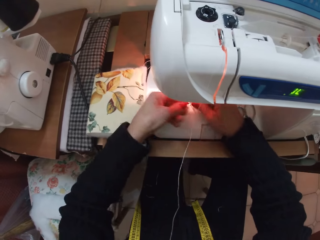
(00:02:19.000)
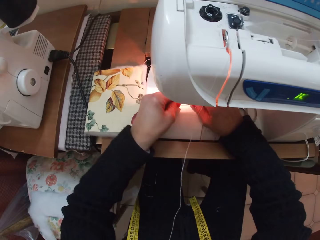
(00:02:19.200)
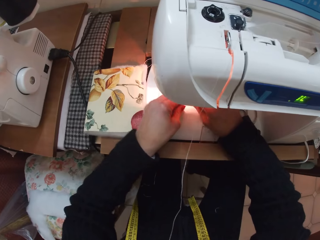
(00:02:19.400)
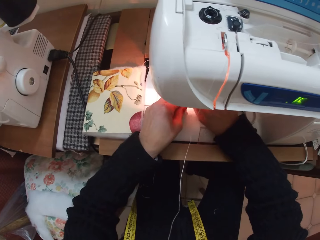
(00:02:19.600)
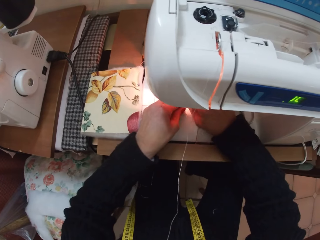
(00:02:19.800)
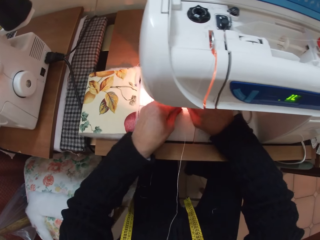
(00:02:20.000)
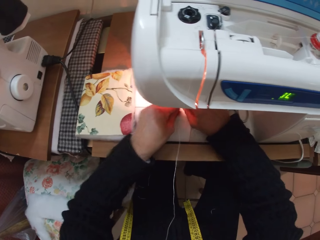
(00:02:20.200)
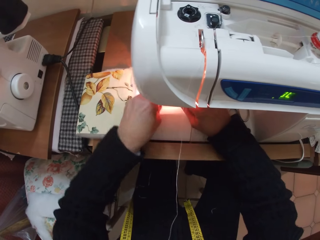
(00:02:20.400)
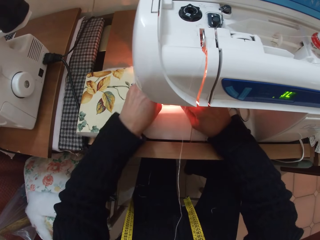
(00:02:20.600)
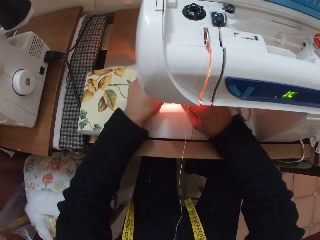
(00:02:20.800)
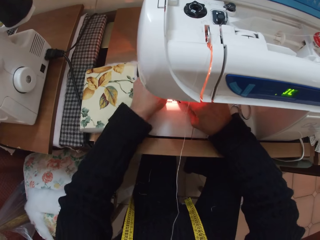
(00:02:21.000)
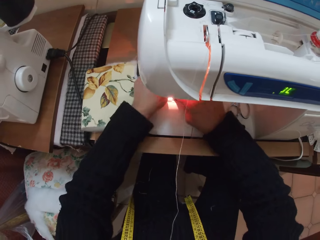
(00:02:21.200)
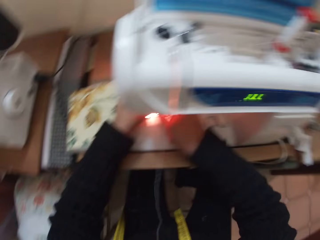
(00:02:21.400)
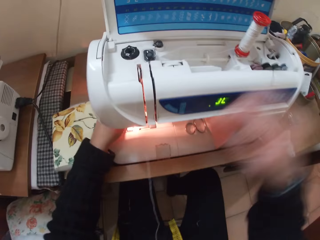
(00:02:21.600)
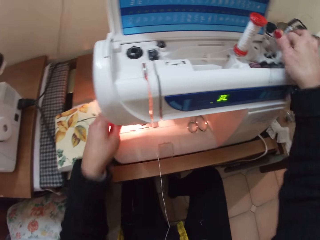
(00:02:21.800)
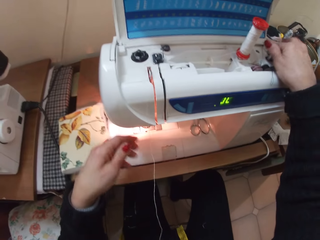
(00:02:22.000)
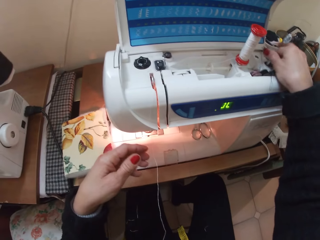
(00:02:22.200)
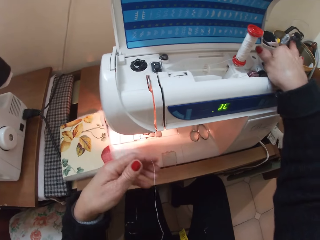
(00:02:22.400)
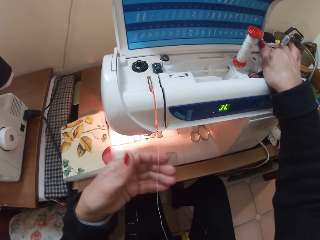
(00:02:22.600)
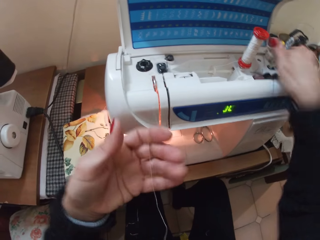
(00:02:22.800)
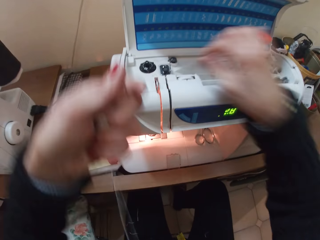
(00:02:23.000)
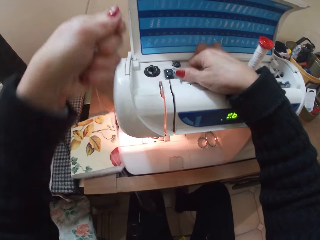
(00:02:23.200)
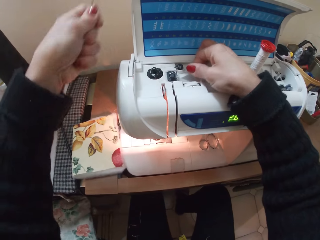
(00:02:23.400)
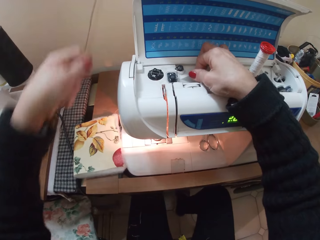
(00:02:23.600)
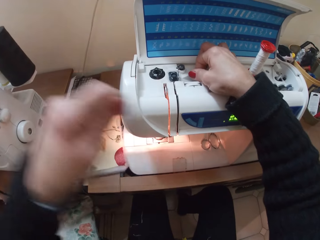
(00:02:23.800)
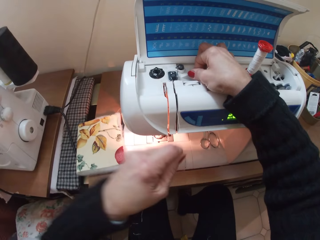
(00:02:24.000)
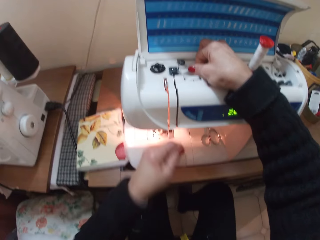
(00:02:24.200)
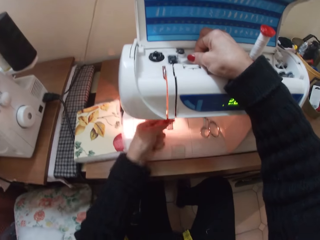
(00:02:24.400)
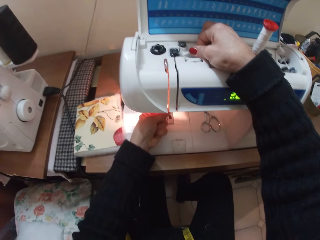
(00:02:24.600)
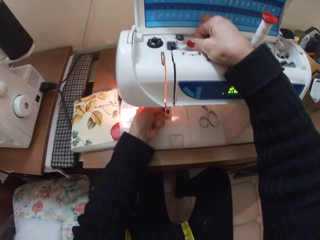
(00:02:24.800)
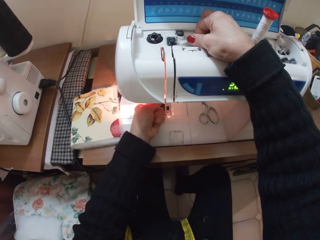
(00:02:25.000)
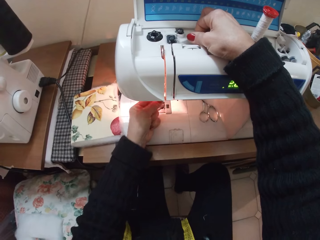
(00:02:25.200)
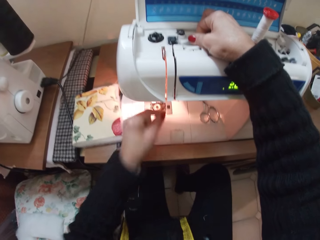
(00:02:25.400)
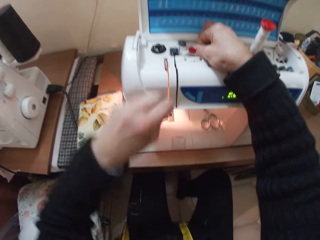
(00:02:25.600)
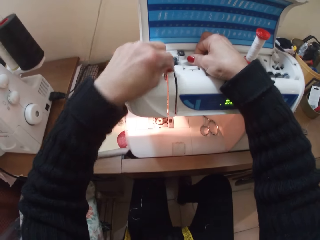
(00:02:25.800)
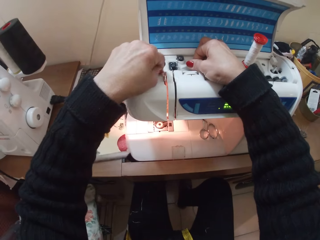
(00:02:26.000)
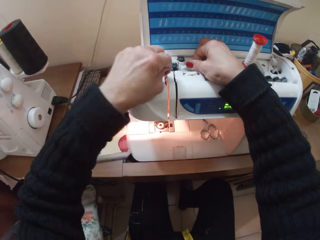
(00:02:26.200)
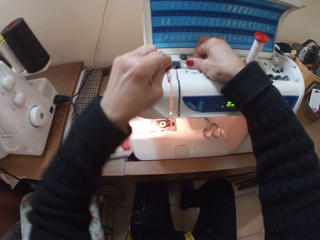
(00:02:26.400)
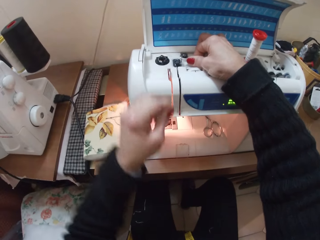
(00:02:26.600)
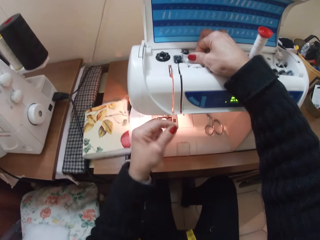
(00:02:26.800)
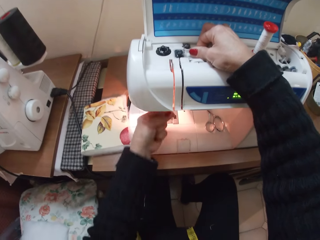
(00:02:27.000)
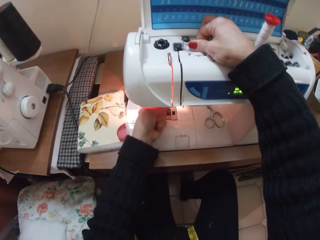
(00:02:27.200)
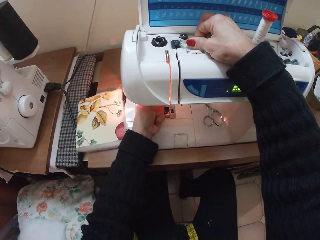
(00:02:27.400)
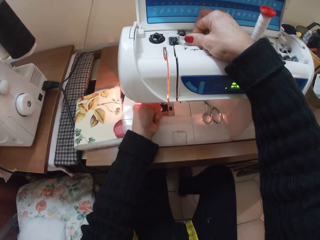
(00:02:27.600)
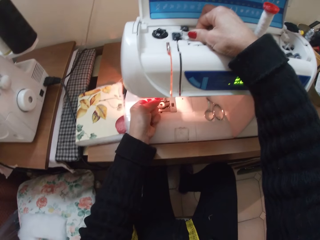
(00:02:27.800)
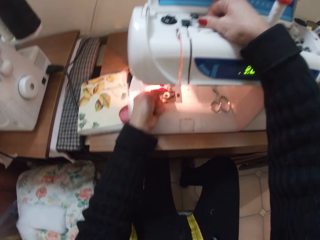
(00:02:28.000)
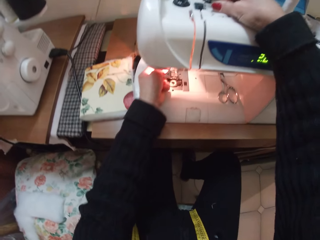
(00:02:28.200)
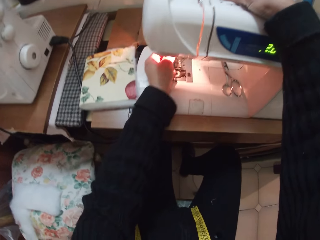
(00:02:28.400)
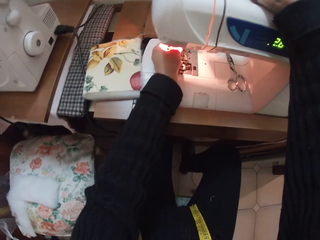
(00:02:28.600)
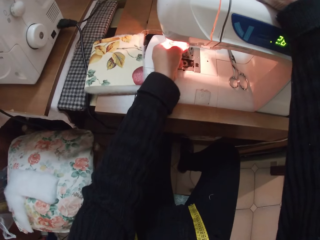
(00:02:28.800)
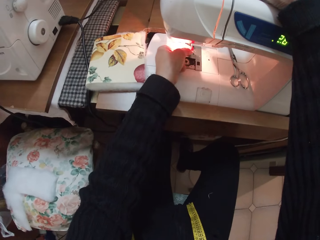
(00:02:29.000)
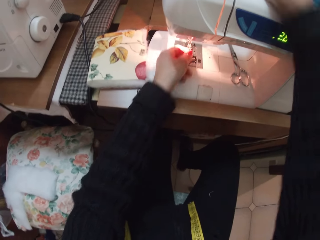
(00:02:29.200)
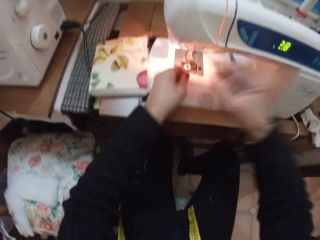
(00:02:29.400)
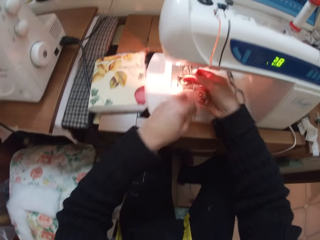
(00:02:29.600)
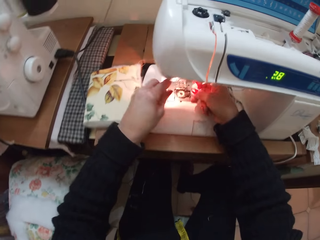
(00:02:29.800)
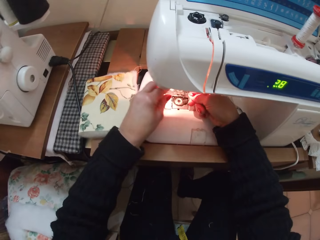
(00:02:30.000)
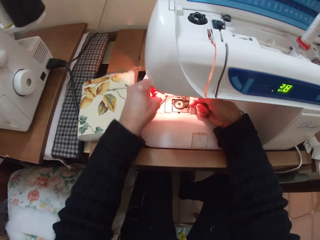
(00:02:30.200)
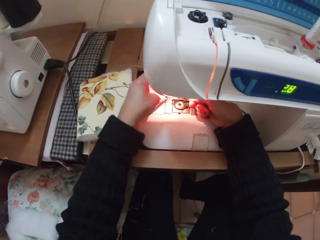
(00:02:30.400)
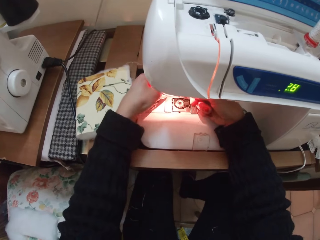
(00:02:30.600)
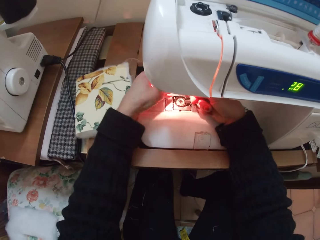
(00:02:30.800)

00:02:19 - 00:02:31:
The camera wearer puts the spool in another part of the machine. They tie the thread through the sewing machine.

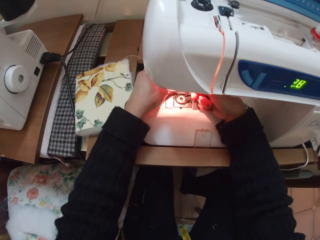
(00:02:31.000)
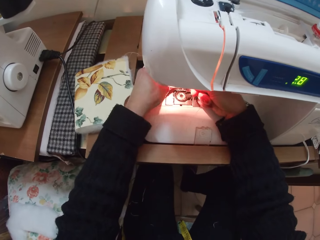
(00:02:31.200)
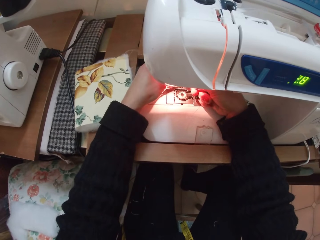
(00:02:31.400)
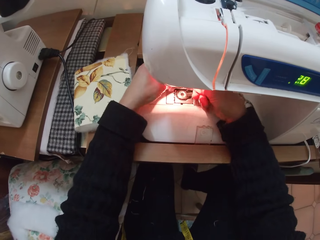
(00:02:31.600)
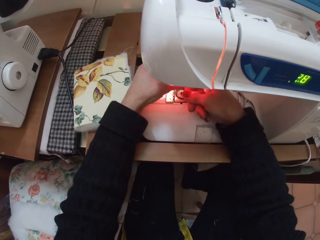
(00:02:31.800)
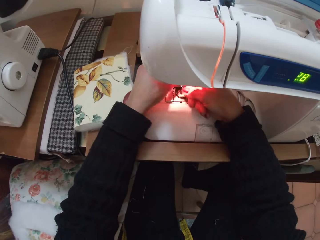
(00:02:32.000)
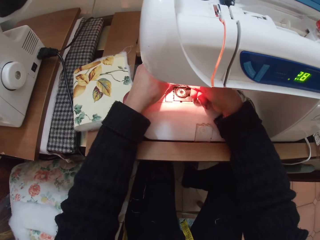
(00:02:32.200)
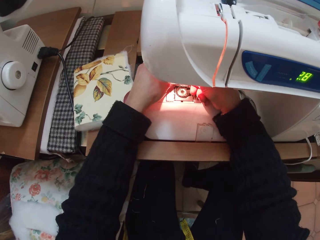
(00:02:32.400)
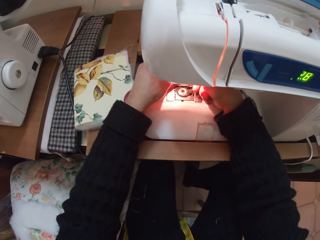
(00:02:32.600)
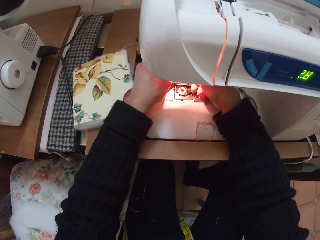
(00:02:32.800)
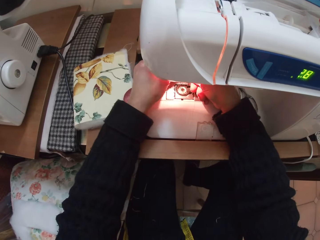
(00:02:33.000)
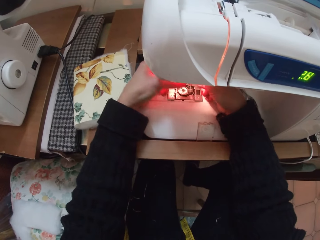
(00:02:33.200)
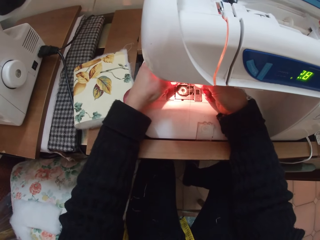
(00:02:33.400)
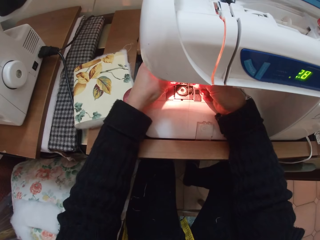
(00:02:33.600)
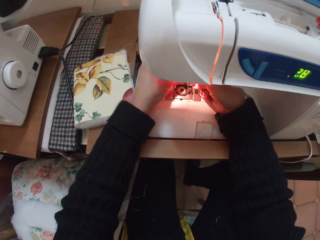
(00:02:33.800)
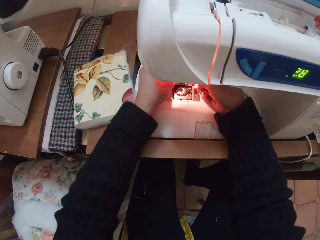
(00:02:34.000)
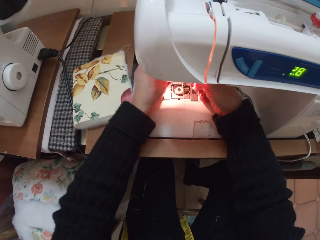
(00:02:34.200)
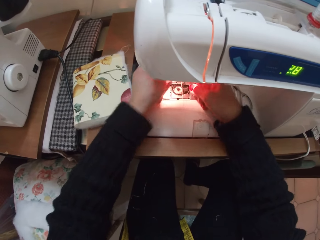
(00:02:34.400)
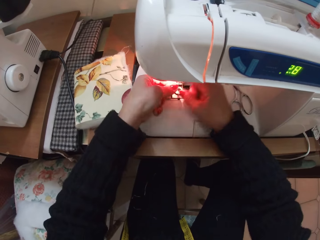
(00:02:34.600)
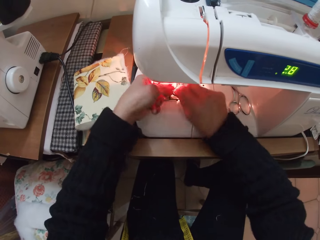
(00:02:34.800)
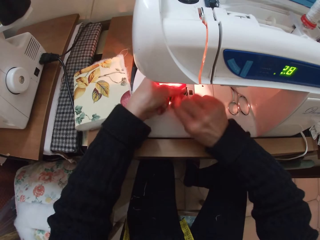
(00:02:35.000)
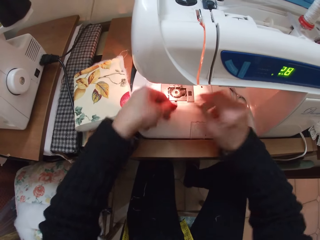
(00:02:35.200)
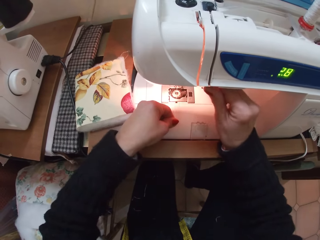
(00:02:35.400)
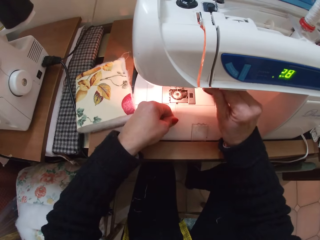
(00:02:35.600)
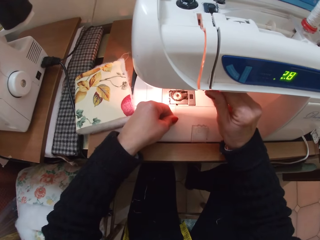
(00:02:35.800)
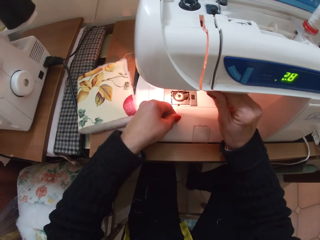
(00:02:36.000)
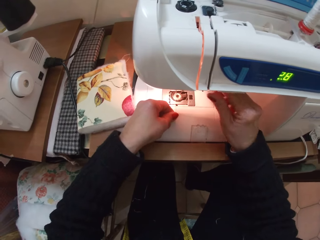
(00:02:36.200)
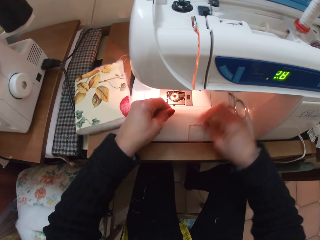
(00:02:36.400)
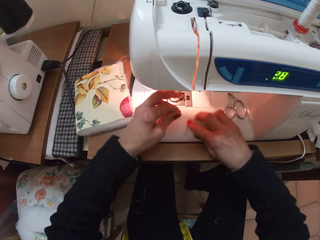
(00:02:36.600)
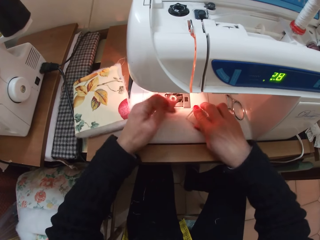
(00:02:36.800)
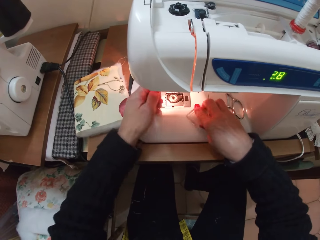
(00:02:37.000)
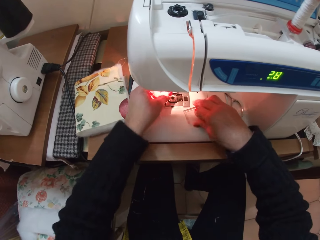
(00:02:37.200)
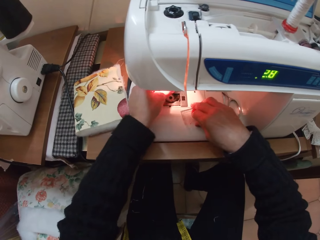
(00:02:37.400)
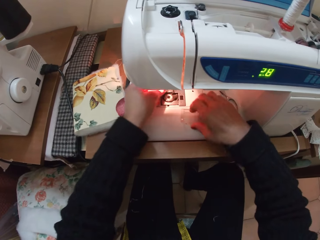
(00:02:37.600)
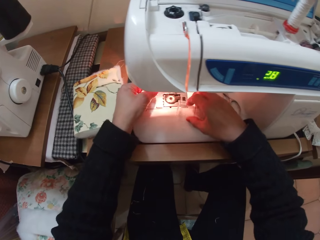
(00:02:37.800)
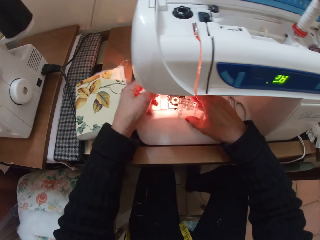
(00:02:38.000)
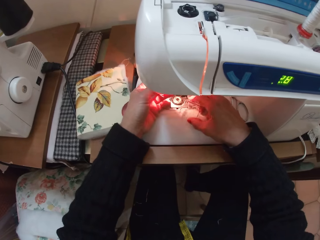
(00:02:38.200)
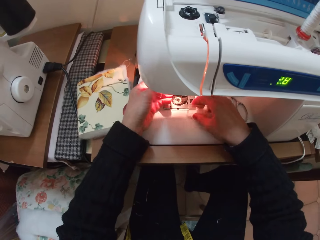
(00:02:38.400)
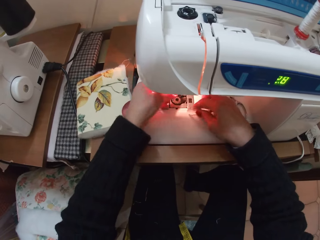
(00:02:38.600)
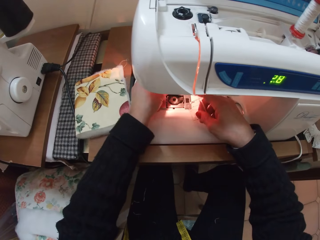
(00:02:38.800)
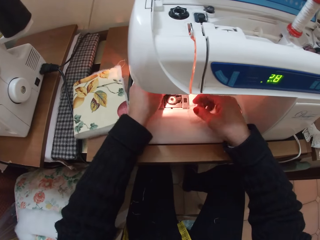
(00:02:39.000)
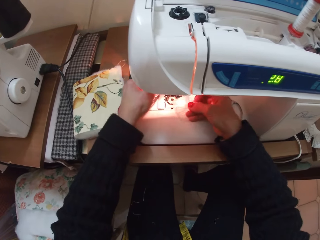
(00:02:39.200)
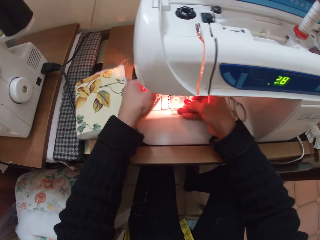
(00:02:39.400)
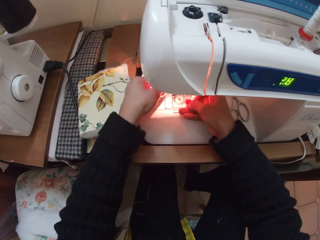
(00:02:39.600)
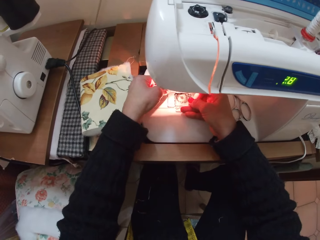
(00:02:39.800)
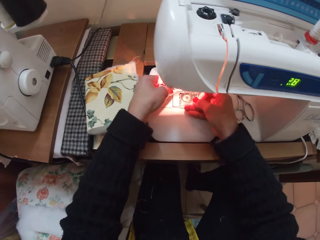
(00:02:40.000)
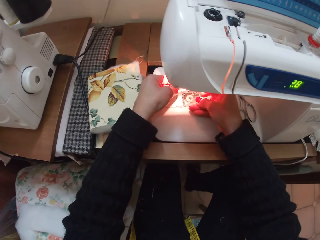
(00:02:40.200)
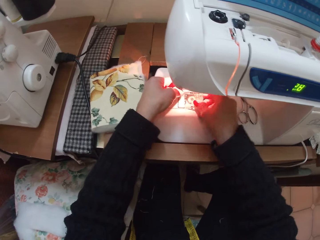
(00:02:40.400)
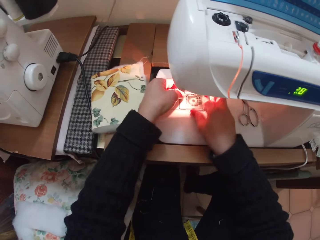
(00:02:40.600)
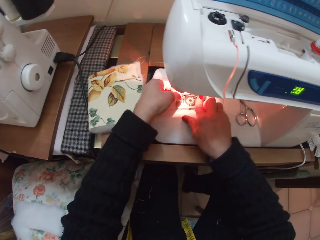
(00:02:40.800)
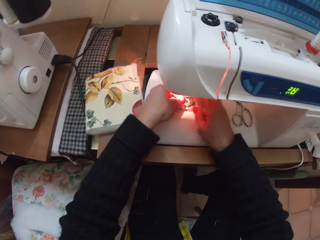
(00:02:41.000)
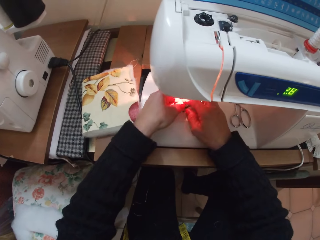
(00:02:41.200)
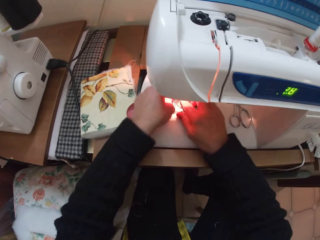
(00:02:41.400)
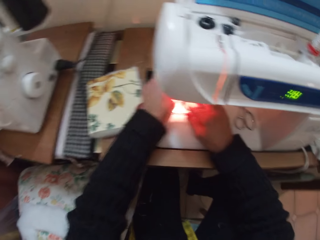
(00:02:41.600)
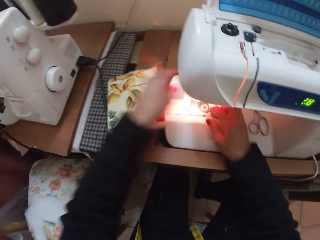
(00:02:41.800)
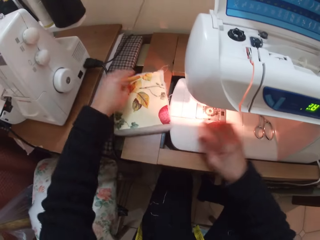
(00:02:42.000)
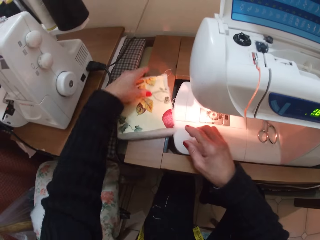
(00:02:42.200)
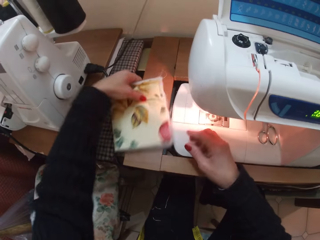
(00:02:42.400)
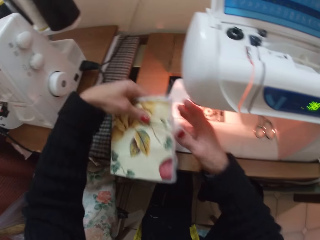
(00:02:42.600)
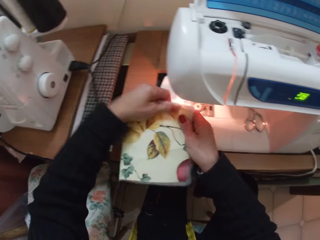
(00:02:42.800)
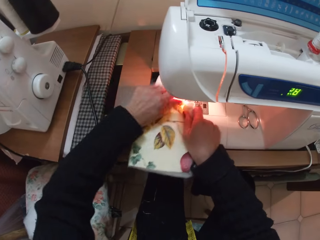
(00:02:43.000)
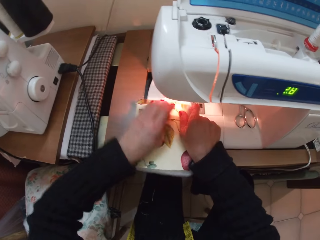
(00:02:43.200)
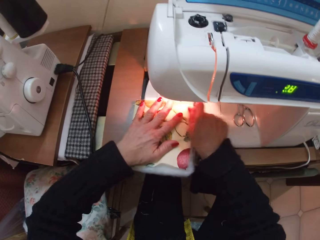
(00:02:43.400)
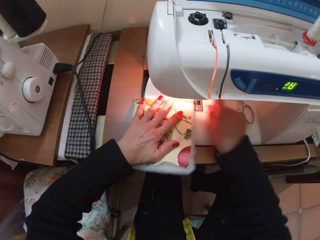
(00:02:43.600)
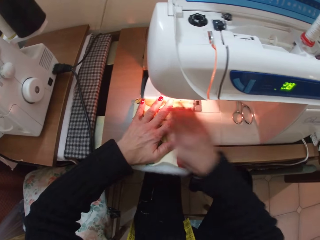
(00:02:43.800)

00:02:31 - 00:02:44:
The camera wearer picks an object. She picks the fabric from the table with her left hand and adjusts the fabric with both hands.
